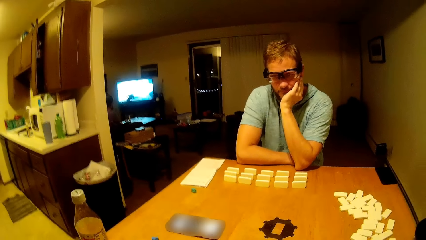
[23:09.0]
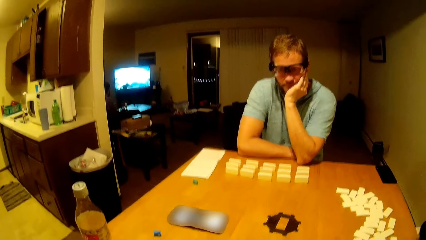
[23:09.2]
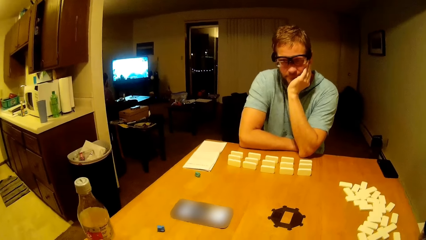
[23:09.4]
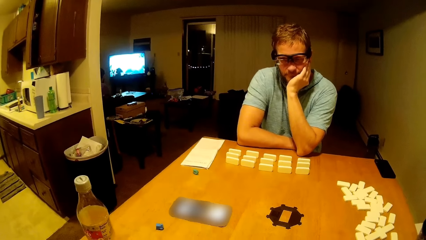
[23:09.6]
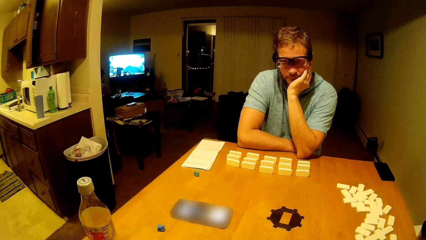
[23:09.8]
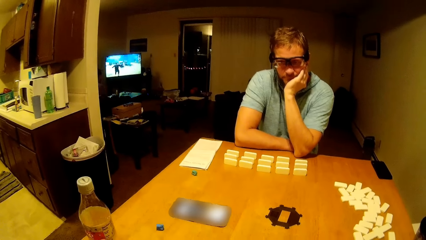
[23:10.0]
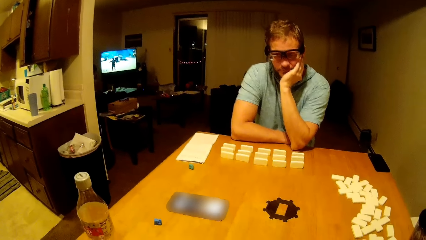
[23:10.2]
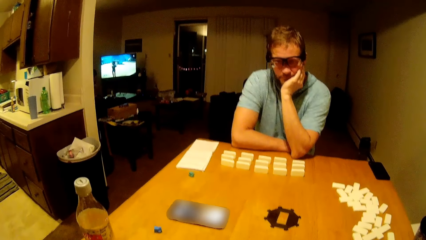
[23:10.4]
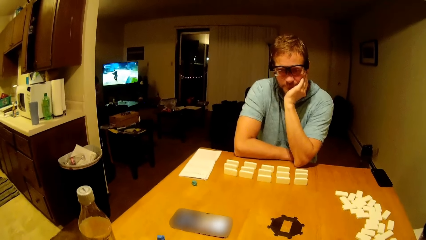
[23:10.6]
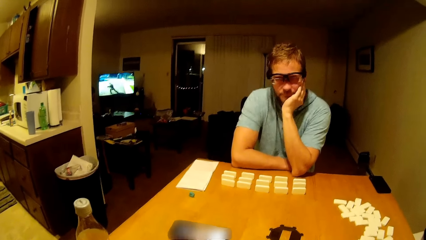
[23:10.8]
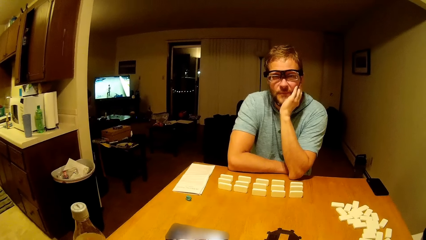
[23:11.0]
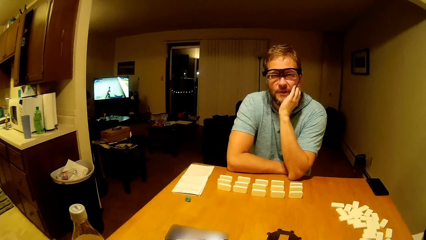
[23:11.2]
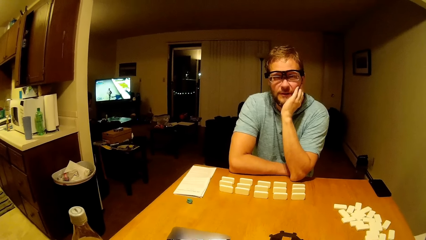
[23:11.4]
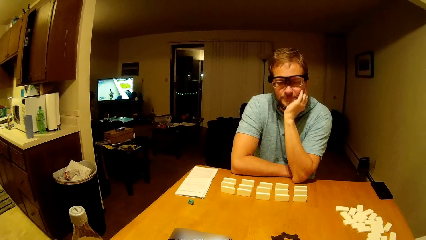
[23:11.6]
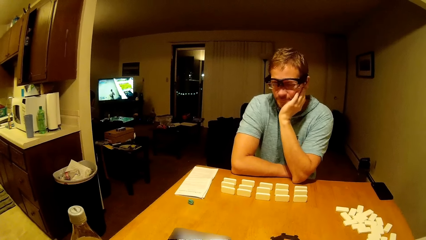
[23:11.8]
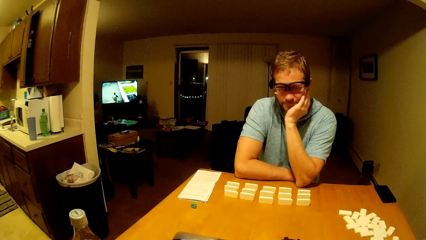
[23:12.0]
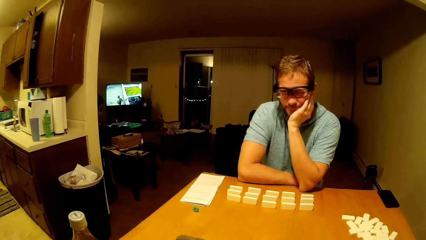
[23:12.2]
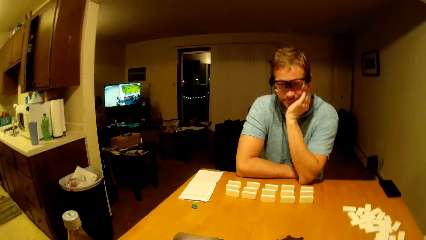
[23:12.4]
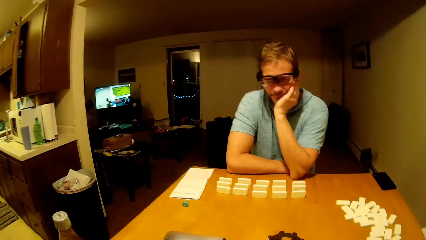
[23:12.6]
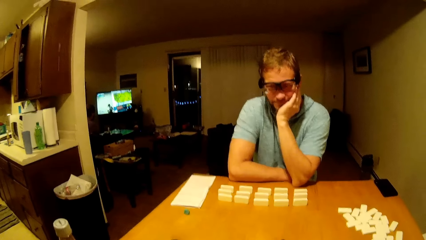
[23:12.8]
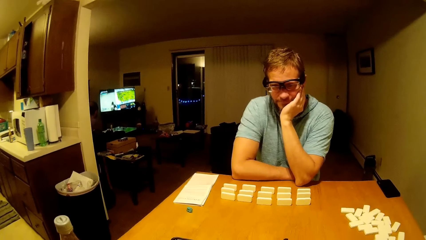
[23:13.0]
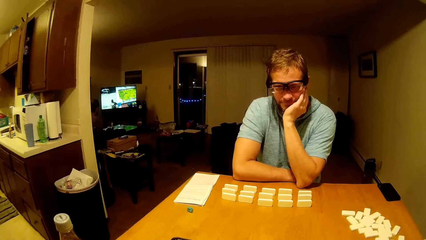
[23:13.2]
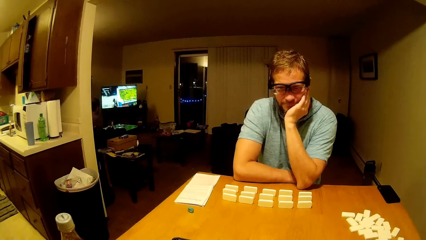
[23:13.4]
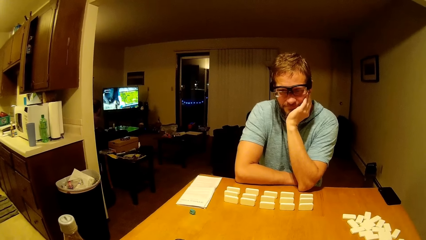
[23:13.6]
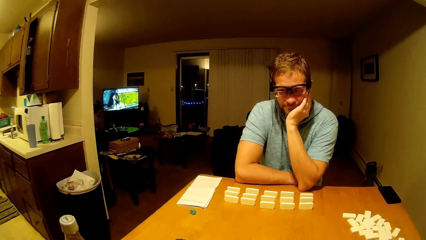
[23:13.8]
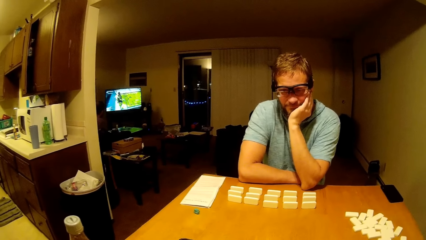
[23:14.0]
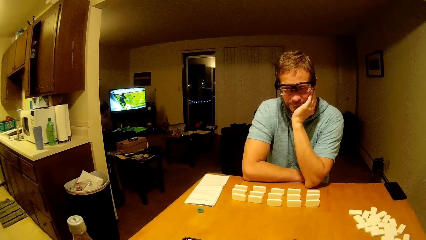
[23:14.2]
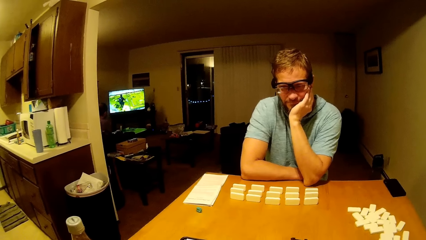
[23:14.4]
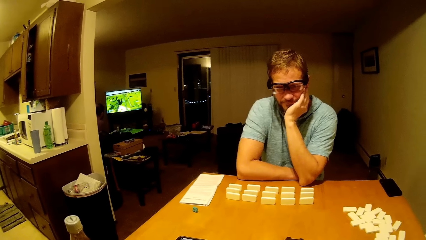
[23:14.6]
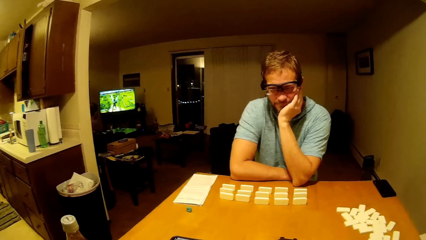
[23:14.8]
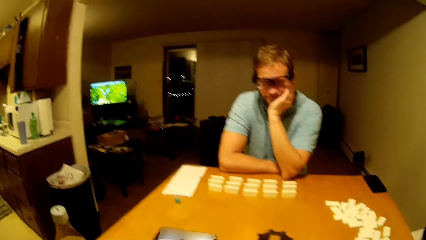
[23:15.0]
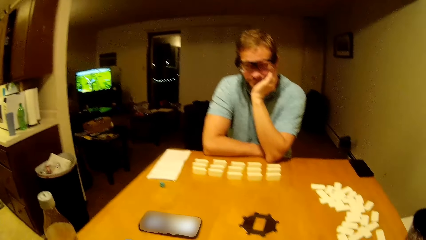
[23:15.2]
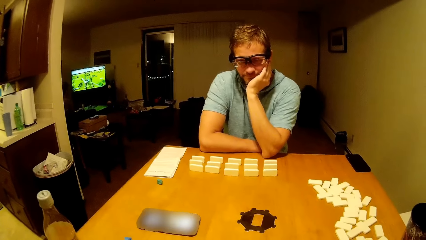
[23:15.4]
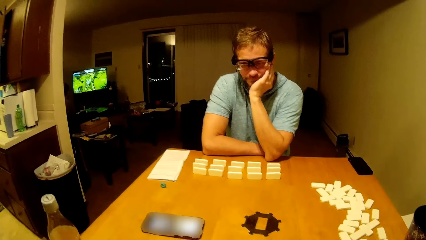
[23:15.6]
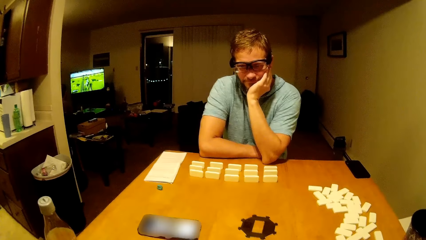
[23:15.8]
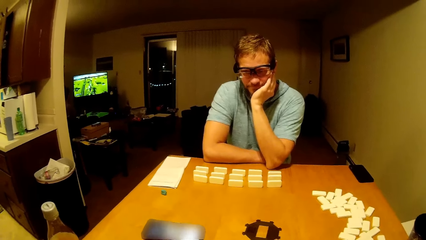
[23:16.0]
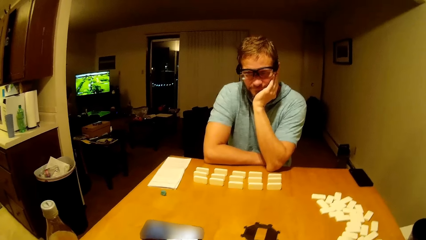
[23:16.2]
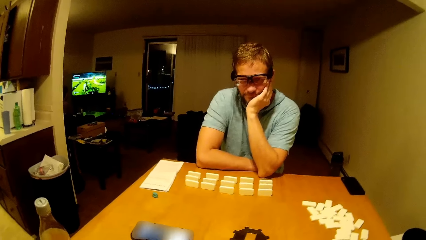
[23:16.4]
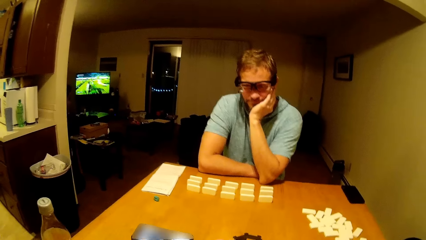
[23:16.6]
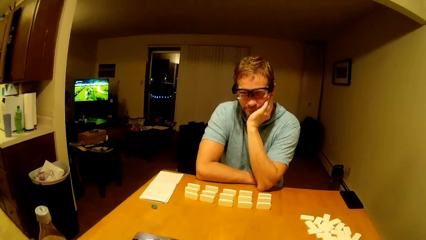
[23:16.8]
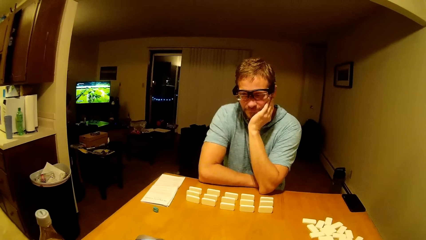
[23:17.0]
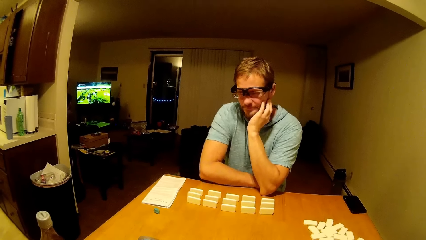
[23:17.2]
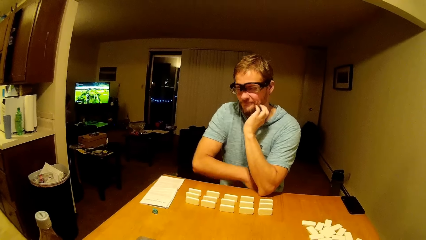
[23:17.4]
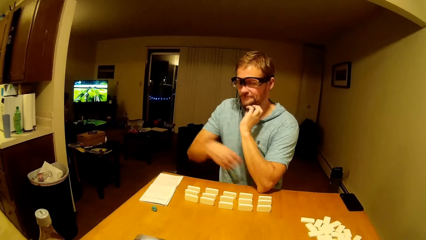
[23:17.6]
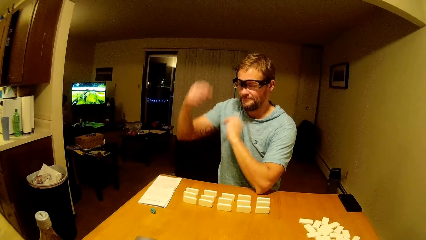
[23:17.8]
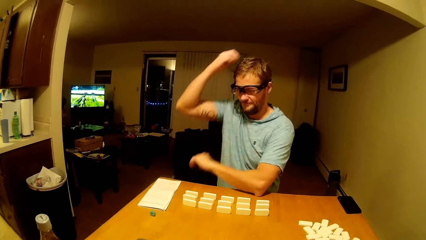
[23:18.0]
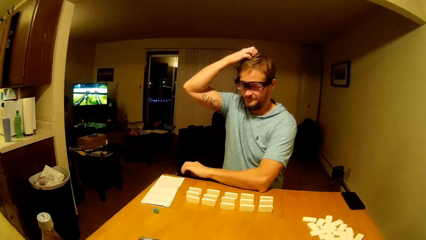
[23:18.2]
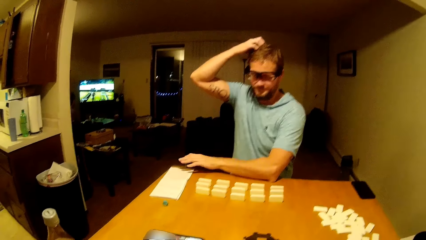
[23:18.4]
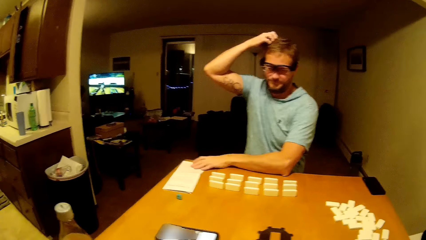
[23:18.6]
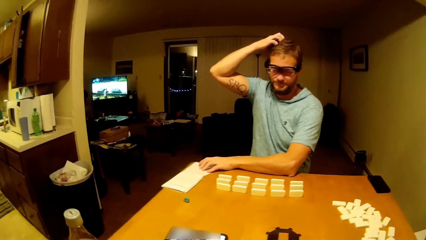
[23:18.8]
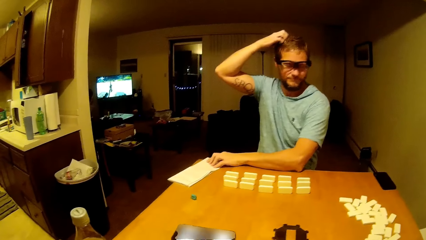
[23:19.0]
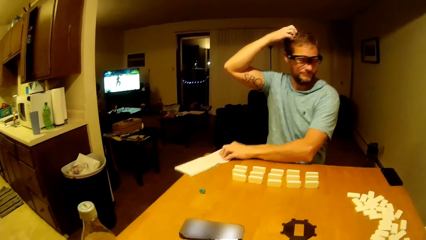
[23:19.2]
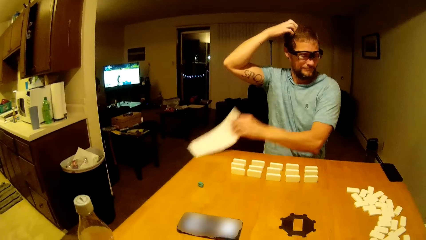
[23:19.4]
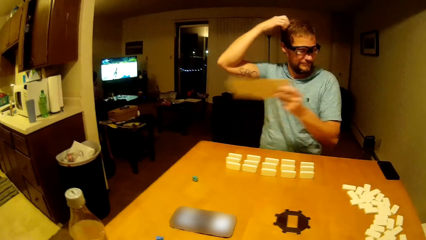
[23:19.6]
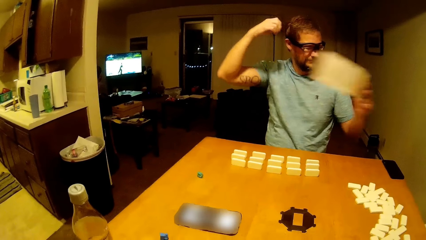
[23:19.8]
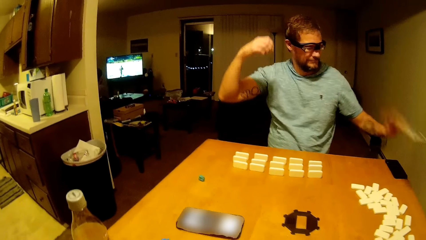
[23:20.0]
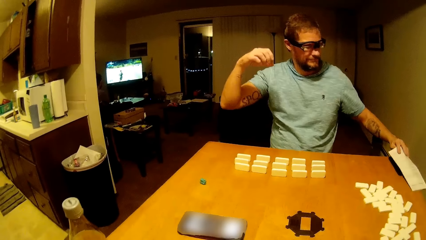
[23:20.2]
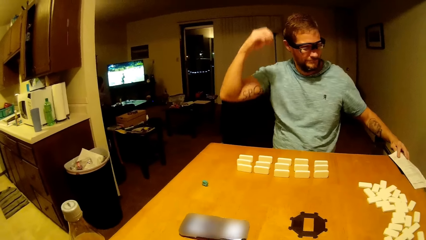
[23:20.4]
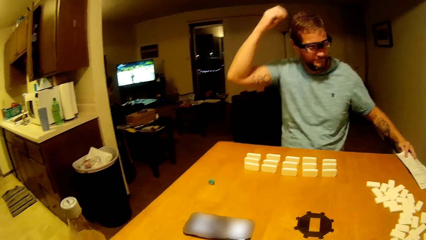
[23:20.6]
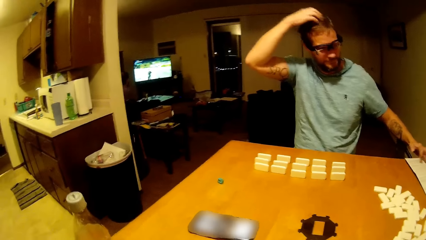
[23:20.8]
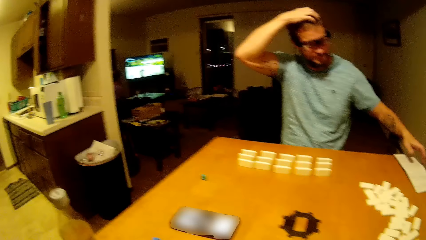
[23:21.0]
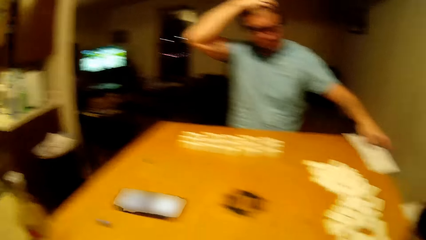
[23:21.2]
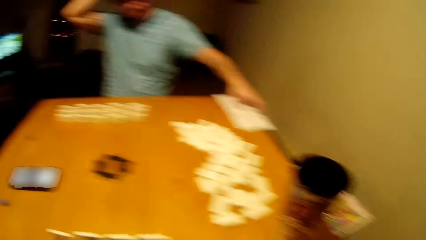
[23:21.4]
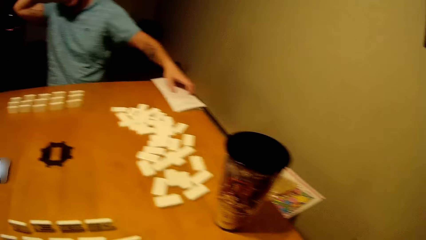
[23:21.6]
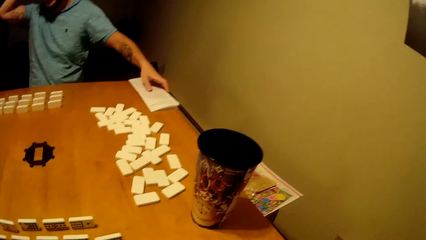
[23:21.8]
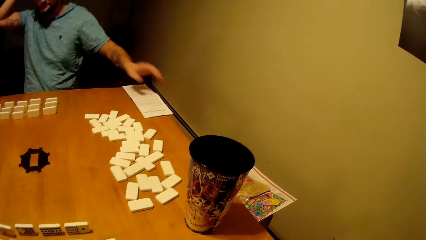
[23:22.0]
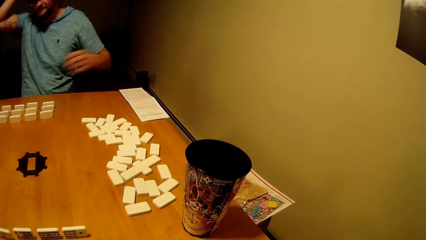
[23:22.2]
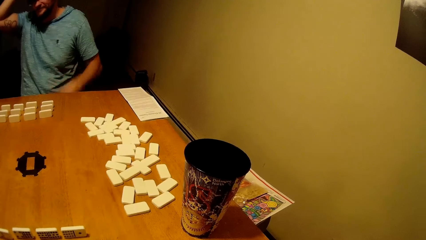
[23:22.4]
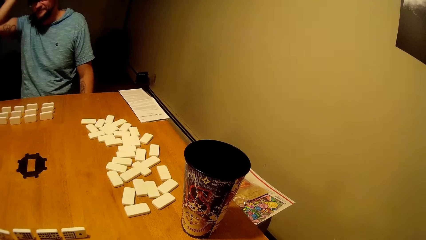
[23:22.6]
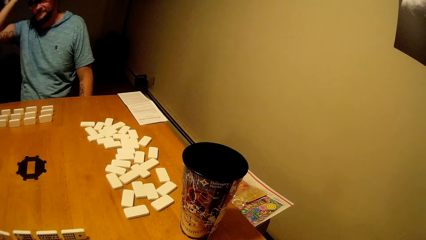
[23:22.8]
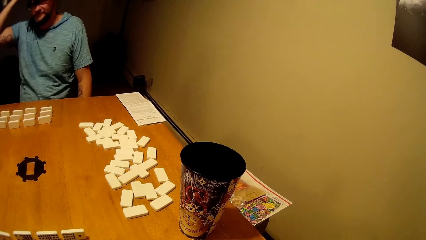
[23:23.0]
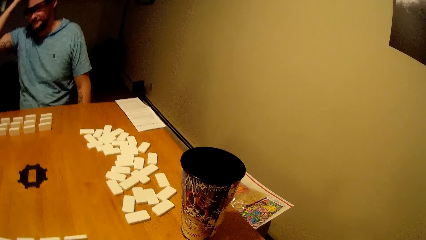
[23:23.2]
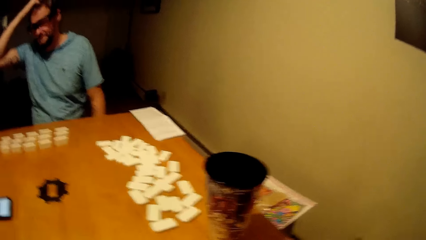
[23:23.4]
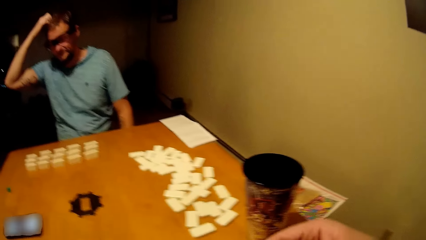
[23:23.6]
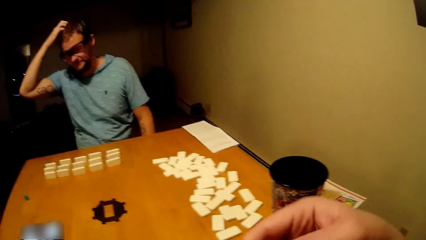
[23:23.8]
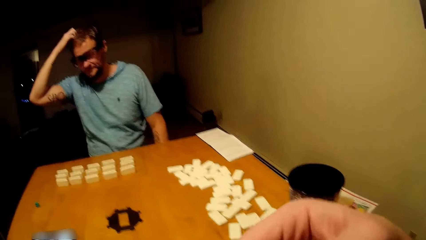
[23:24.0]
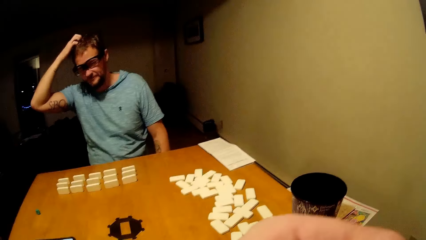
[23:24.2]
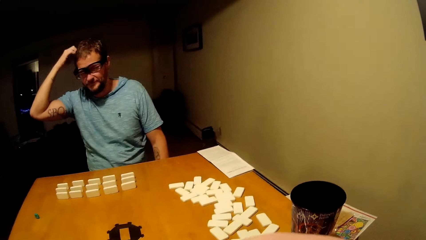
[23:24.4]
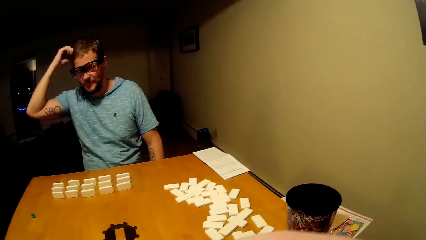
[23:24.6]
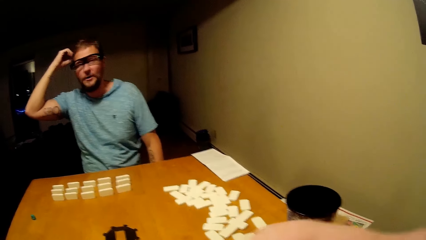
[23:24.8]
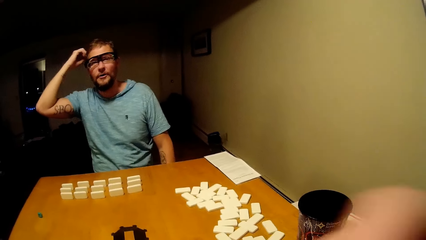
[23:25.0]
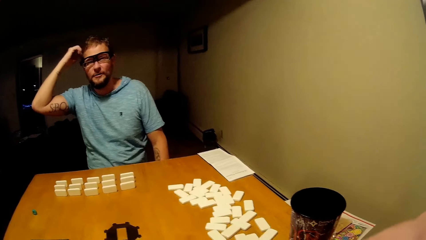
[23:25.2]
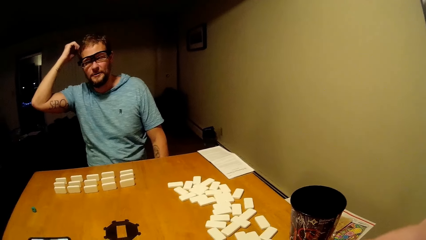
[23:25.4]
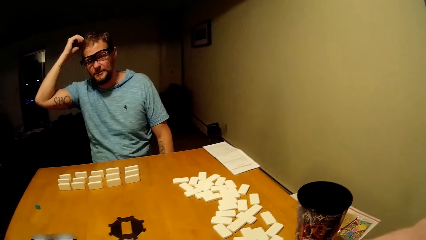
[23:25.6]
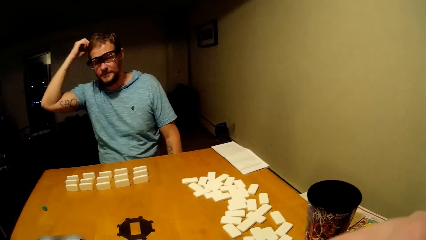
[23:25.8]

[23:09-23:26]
A man touches his face. The man picks up a paper from the table and touches his hair. The man places the paper on the table. The camera wearer puts down the paper. The man touches his hair.
